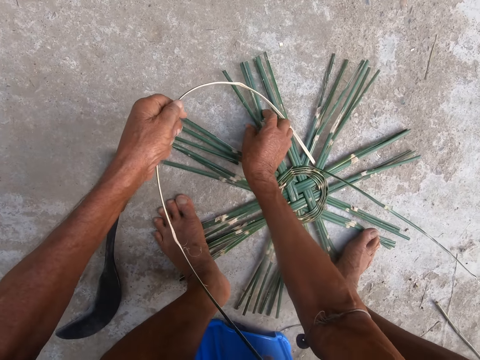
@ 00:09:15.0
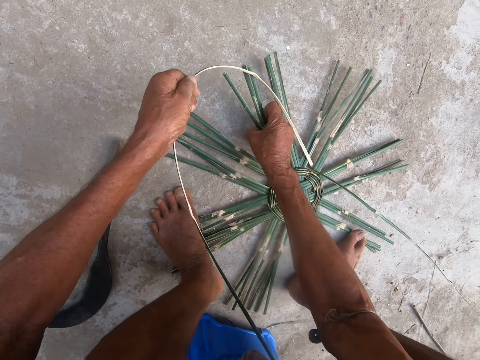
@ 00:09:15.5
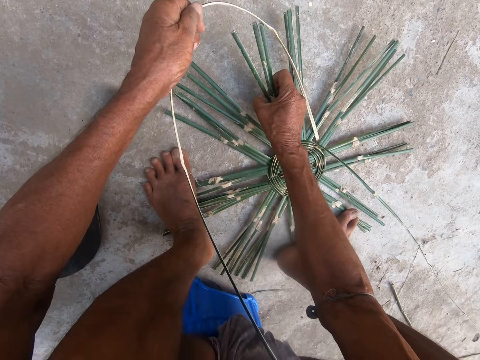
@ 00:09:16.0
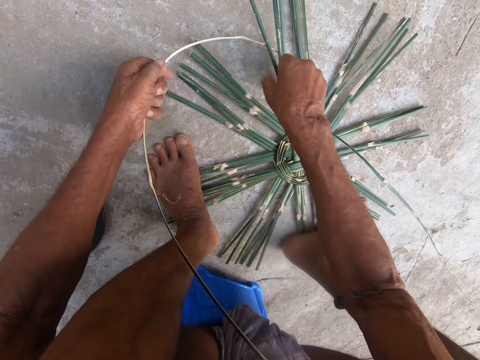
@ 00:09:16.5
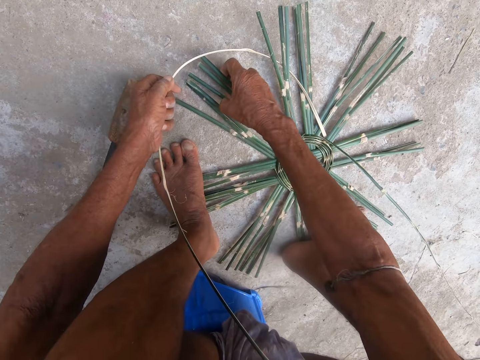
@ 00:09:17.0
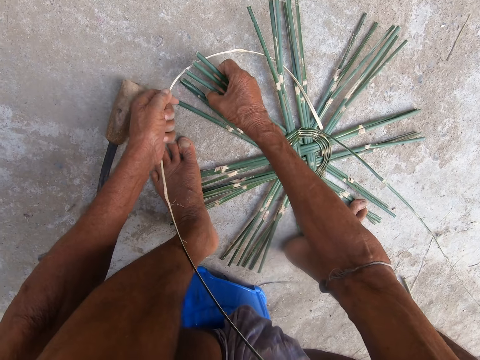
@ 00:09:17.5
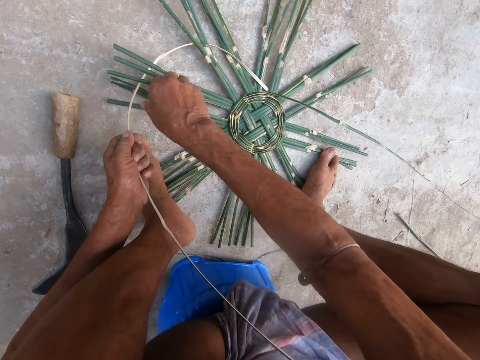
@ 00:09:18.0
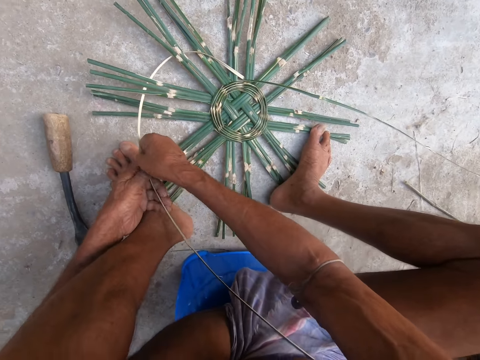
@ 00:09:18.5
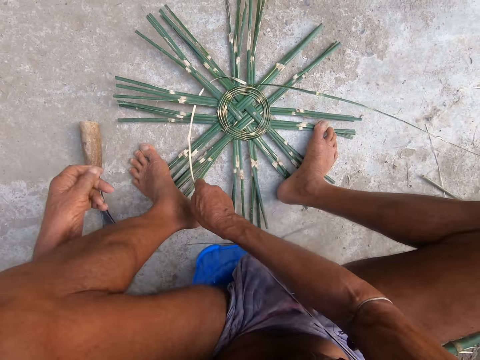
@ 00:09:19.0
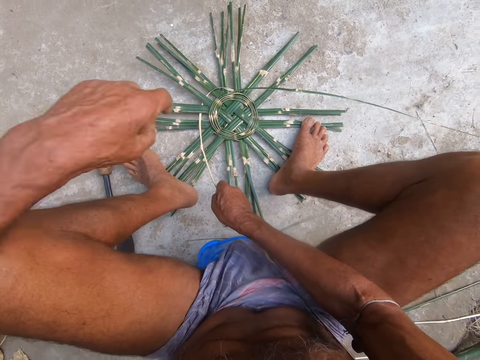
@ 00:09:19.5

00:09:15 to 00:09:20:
The camera wearer lifts the basket from the ground with his left hand.

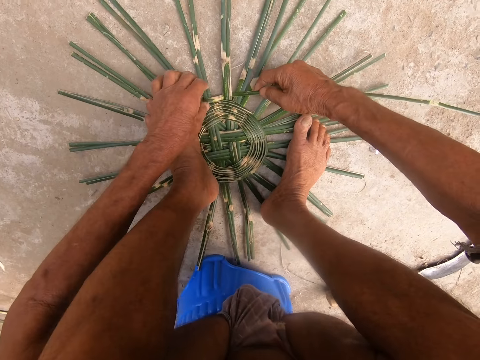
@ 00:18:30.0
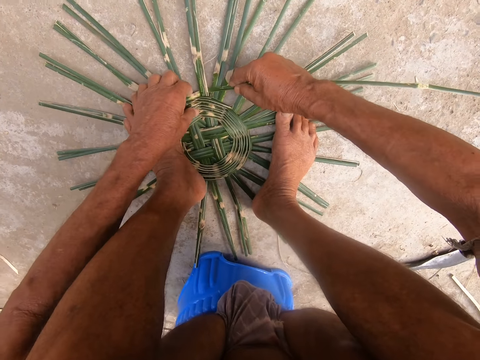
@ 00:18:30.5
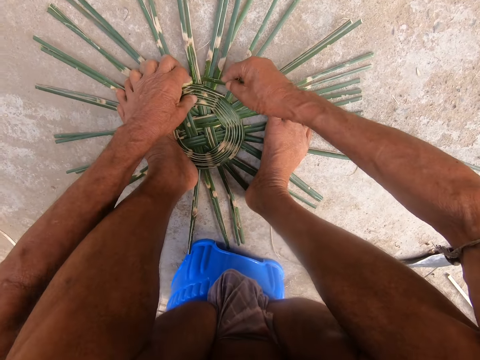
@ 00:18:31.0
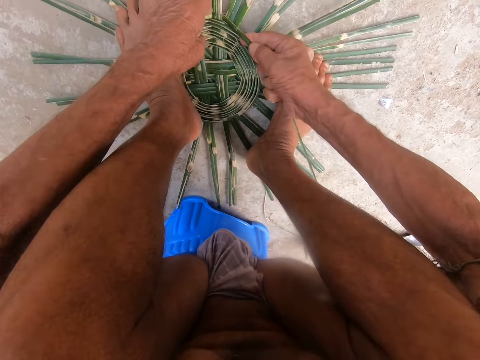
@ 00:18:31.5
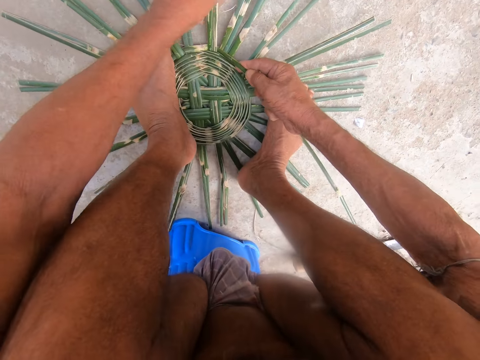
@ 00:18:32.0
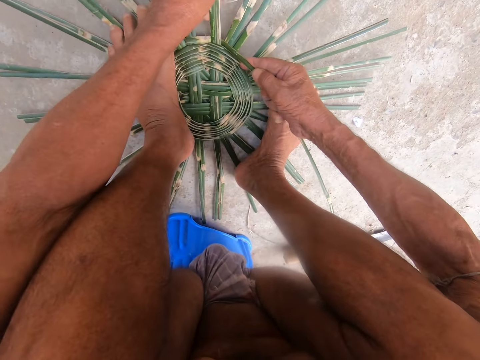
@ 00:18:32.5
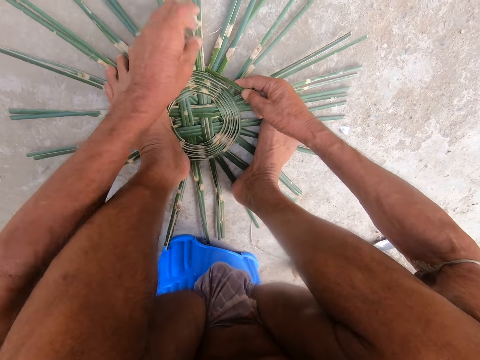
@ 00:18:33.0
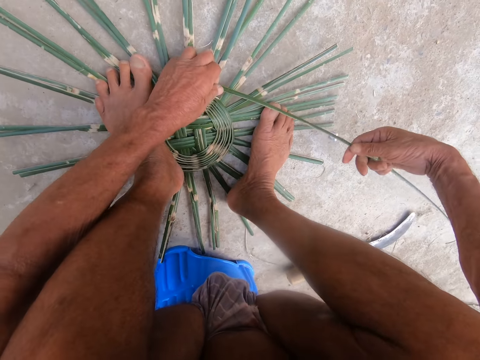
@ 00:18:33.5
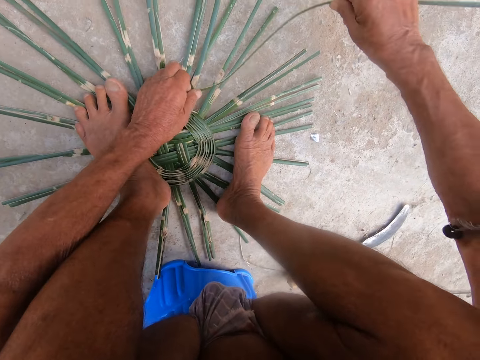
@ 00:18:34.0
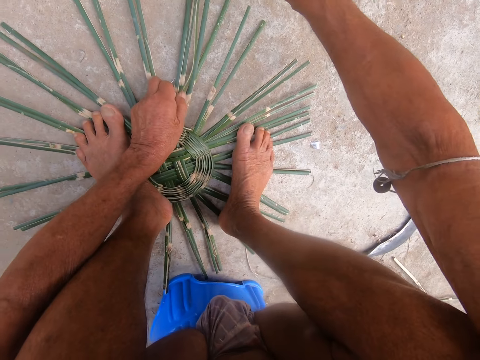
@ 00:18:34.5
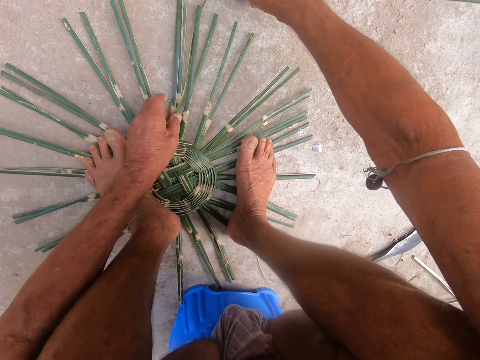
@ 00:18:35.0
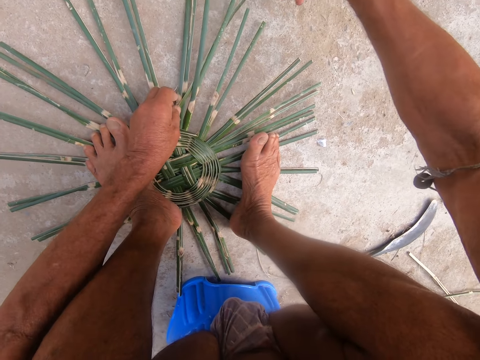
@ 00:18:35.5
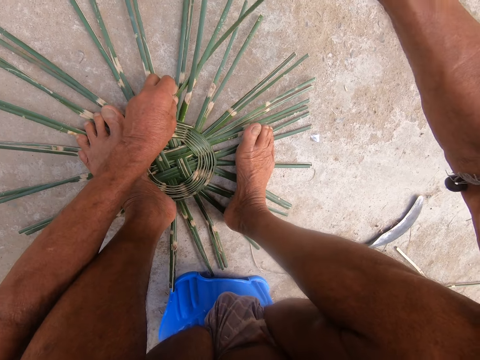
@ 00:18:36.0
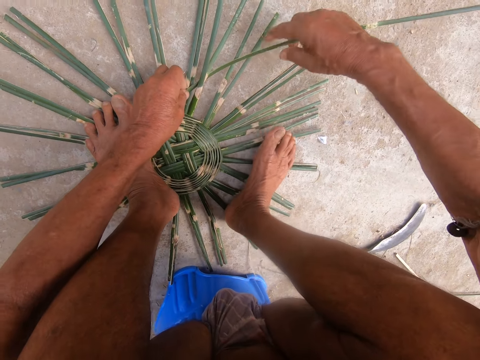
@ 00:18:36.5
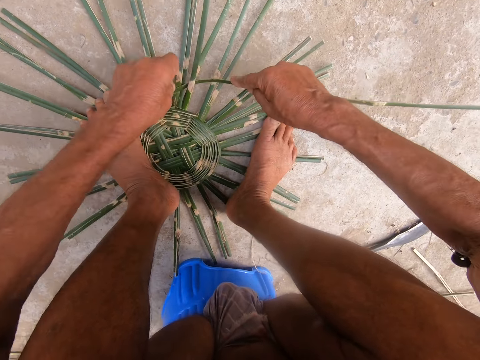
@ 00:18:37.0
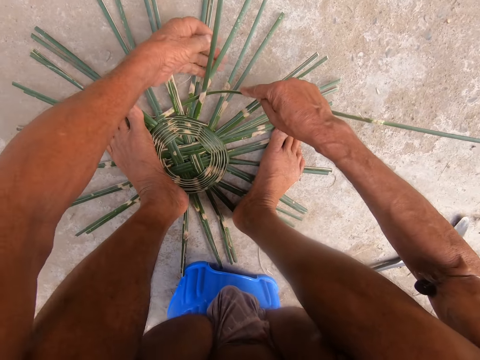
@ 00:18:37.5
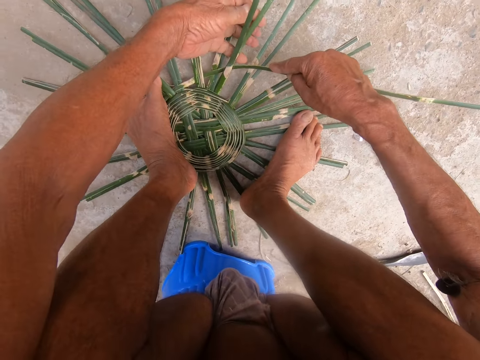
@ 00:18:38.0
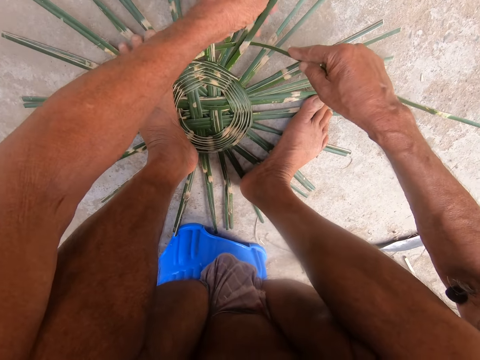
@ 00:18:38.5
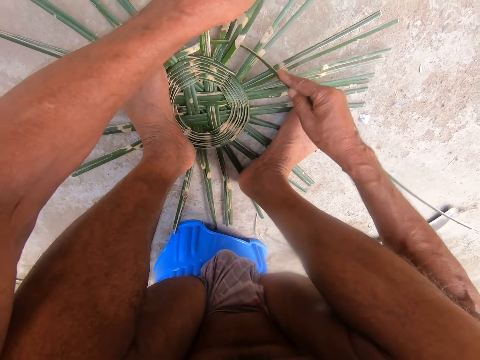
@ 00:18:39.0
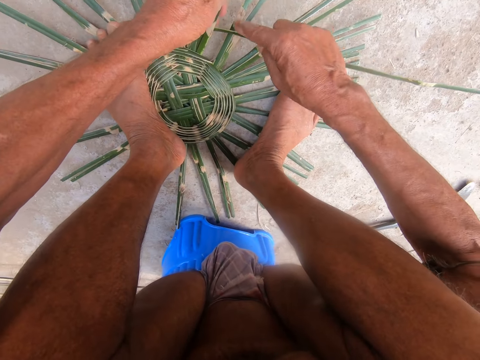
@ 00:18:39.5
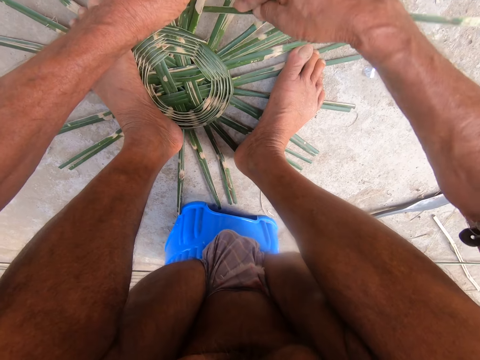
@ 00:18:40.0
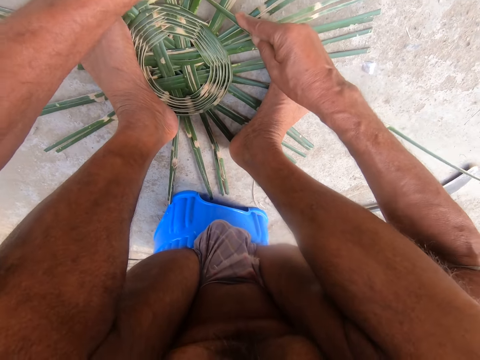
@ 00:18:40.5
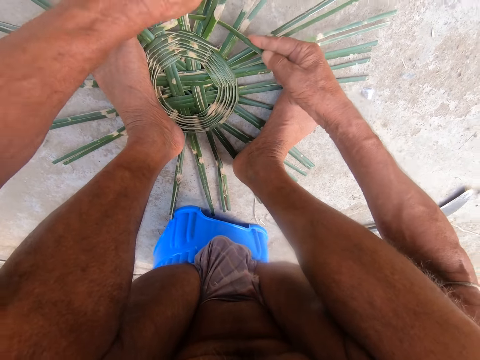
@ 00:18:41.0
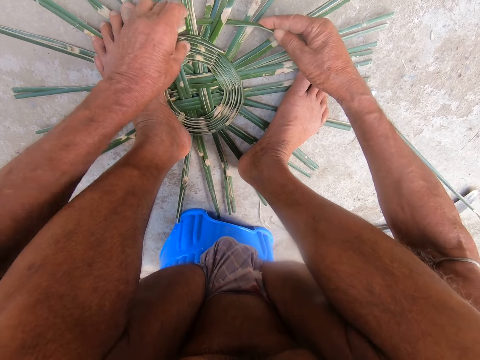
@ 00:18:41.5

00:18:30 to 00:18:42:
The camera wearer weaves something with the bamboo rope.

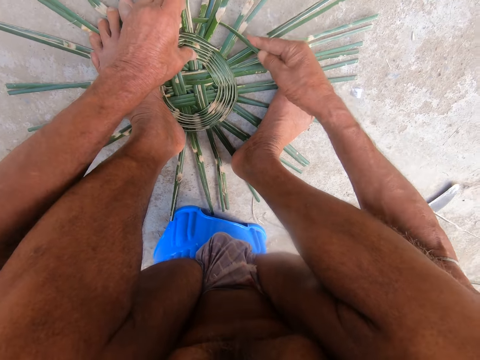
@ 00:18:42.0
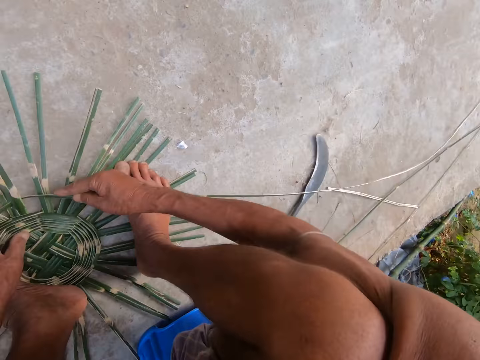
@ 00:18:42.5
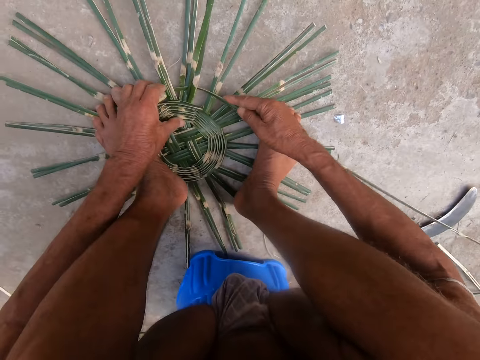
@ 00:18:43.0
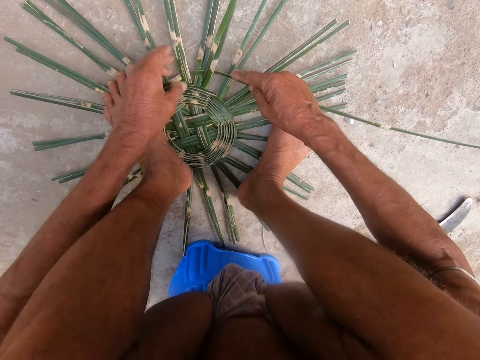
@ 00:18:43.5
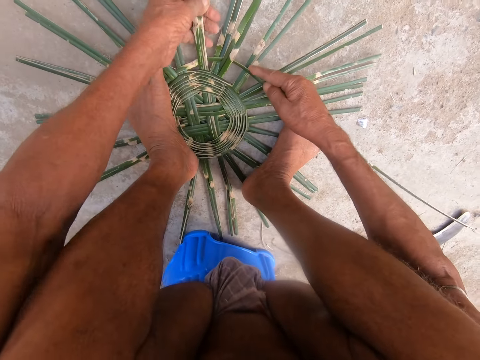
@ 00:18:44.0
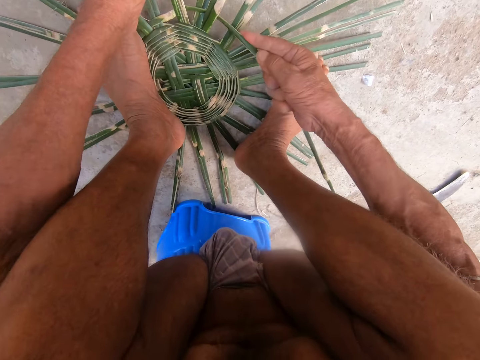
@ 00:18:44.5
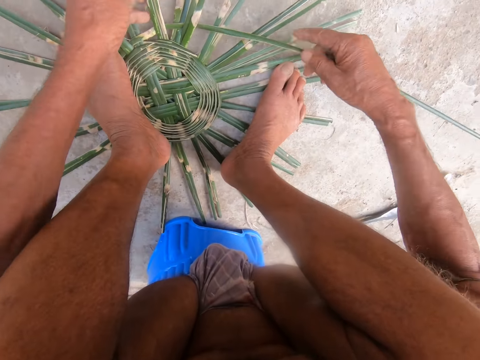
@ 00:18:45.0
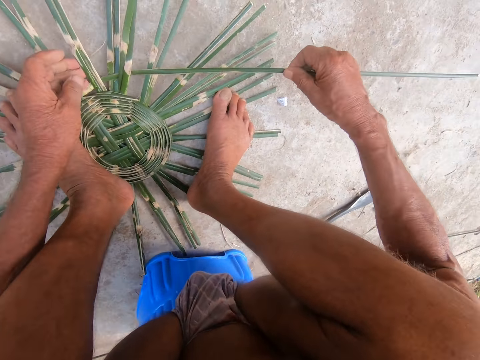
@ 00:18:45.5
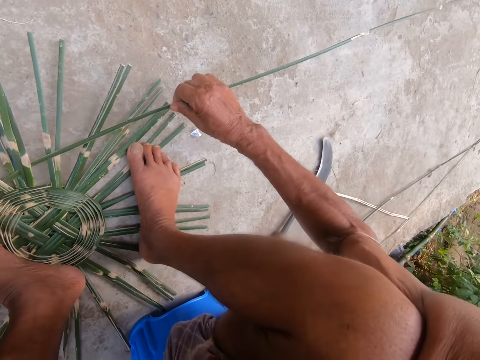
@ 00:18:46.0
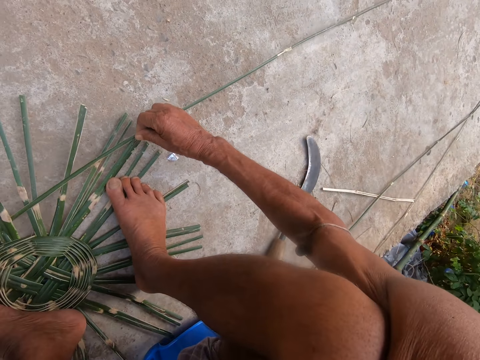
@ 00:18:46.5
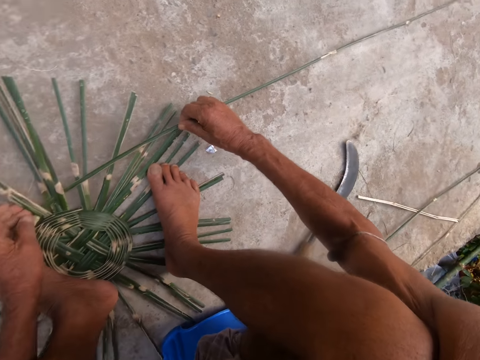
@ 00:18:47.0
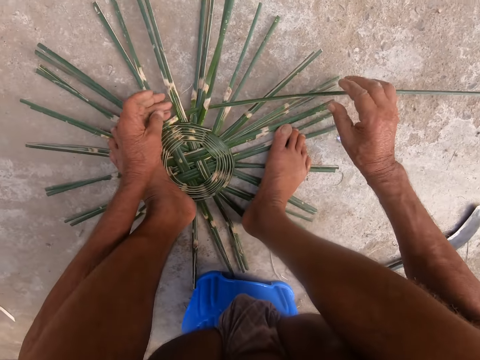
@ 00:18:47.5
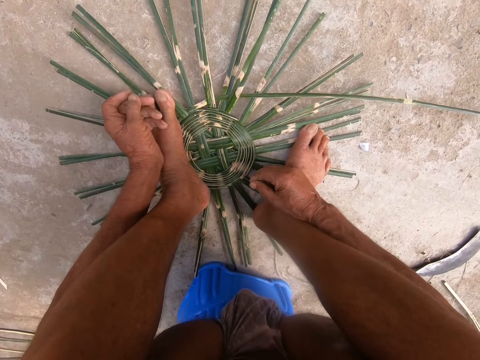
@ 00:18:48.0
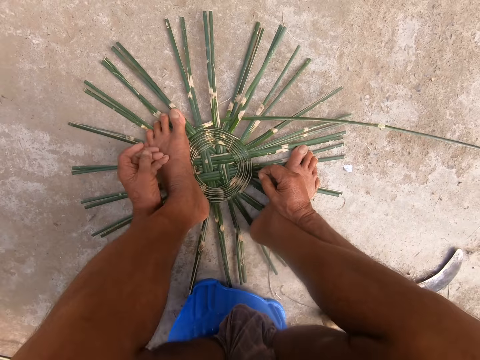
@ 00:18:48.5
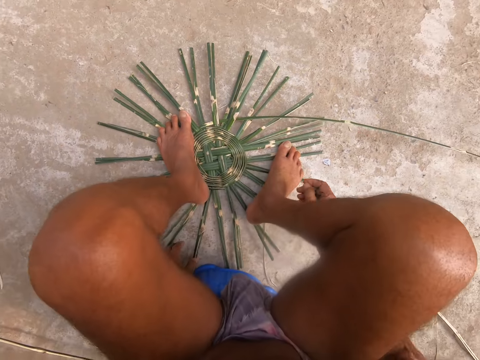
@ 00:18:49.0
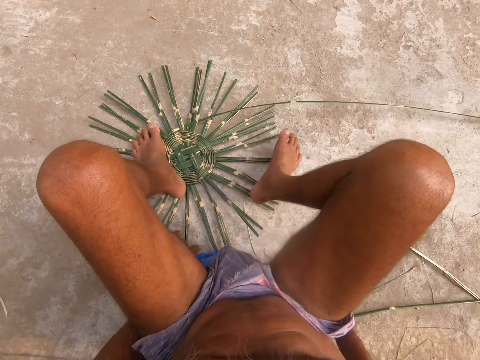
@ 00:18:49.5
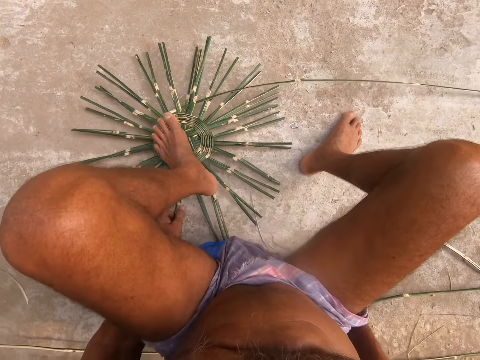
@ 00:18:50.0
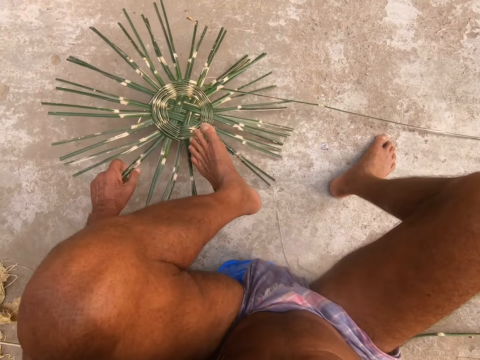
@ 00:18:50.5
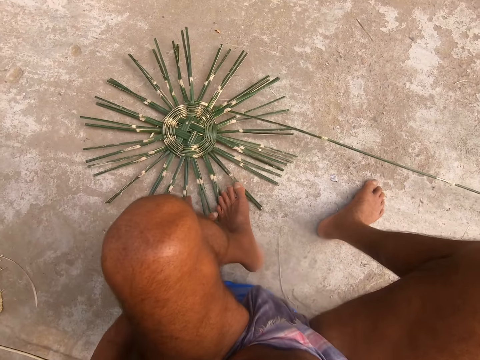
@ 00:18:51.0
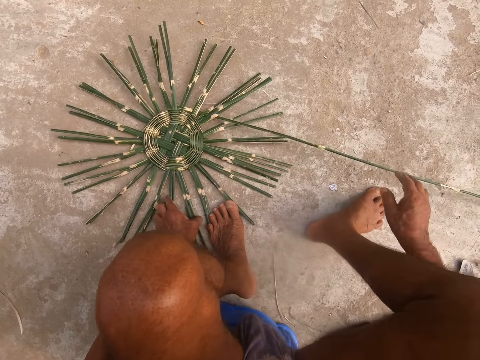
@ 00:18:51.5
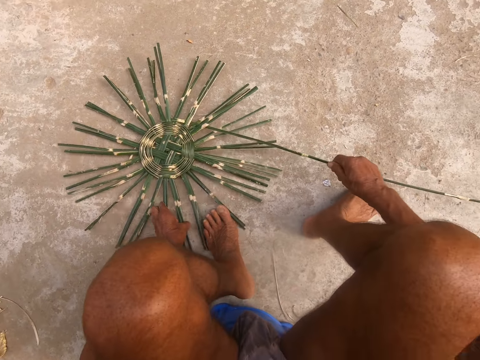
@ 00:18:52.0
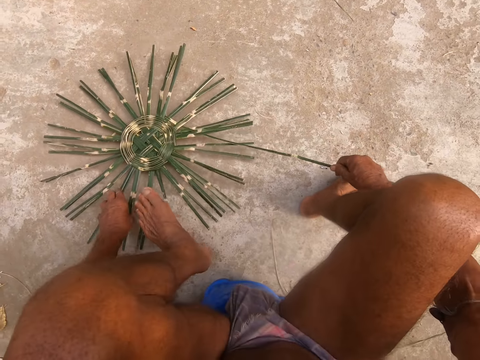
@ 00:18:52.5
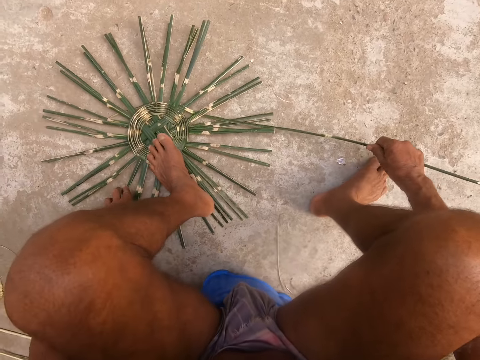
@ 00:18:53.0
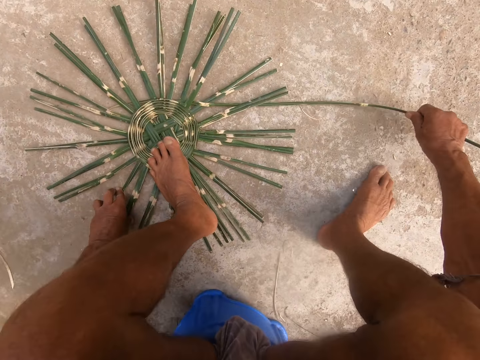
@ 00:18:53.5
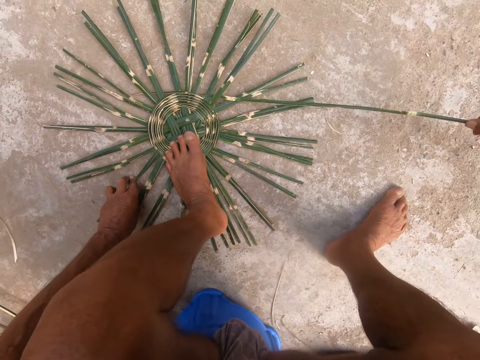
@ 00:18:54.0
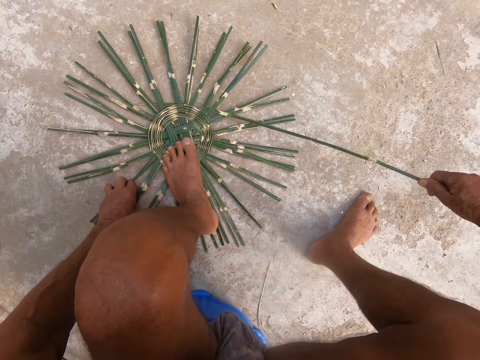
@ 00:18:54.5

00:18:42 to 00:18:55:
The camera wearer drops the bamboo strip on the ground with his right hand. He lifts his right leg from the bamboo craft. He lifts his left leg from the bamboo craft. He turns the bamboo craft with his left hand. He moves something on the ground. He picks up the bamboo strip from the ground with his right hand. He turns the bamboo craft with his left hand. He places his left leg on the bamboo craft.
